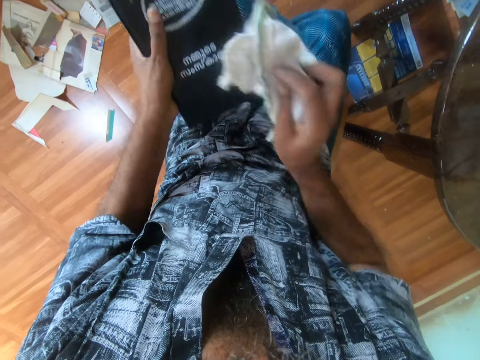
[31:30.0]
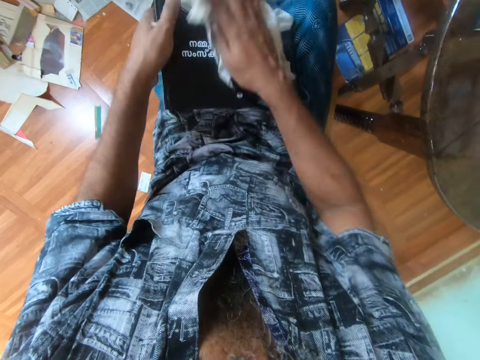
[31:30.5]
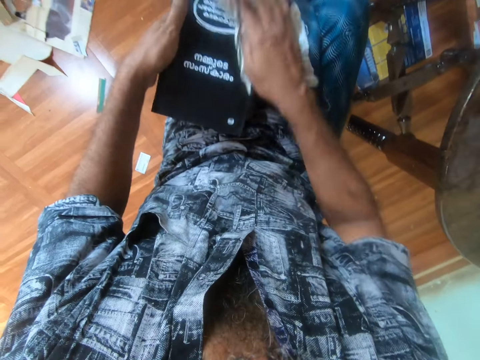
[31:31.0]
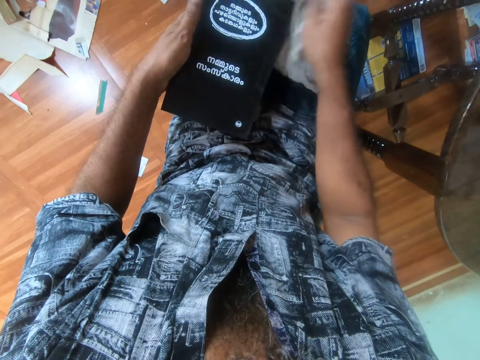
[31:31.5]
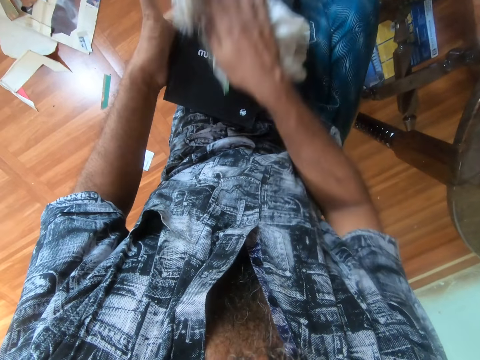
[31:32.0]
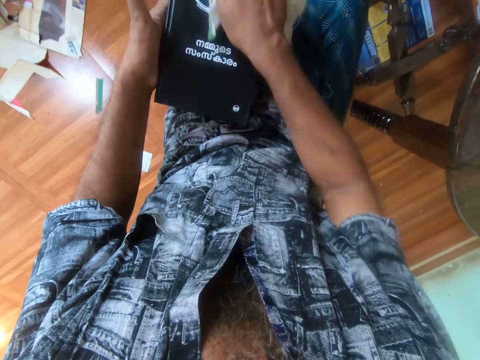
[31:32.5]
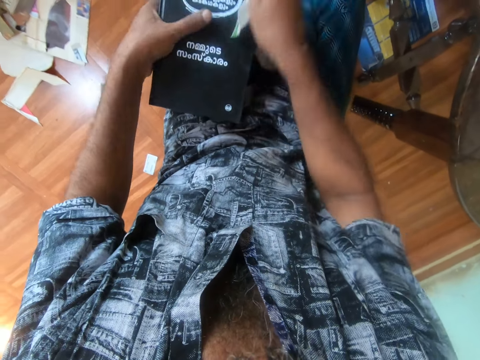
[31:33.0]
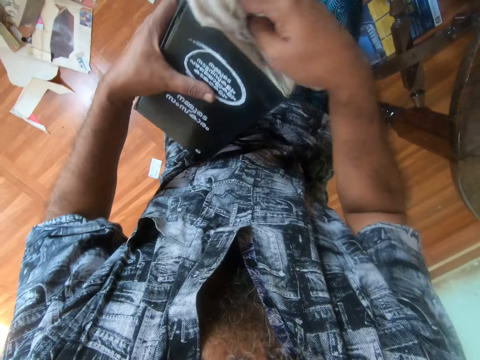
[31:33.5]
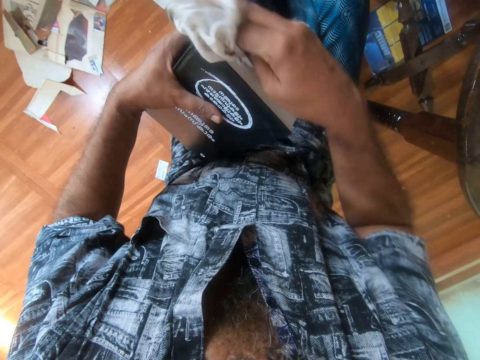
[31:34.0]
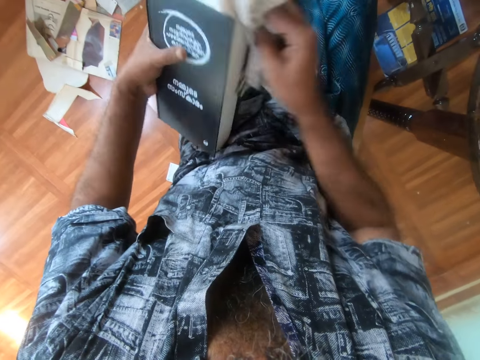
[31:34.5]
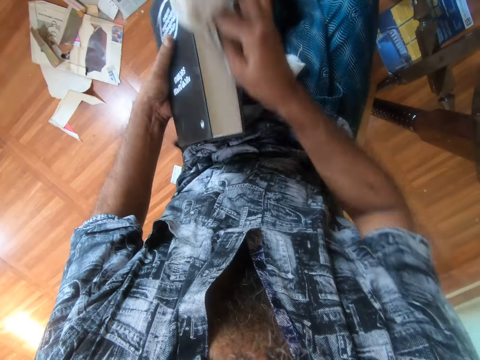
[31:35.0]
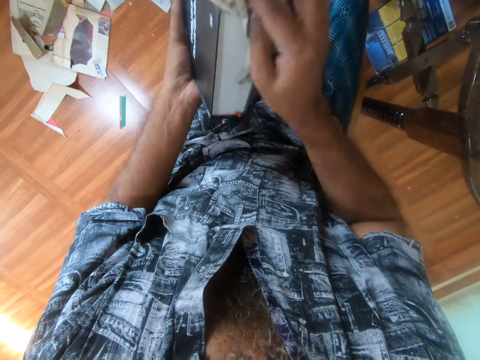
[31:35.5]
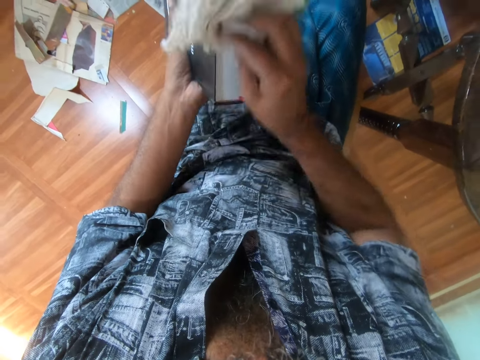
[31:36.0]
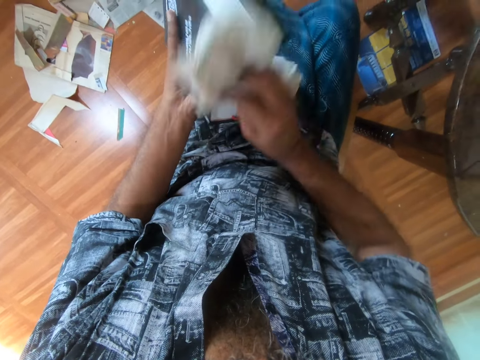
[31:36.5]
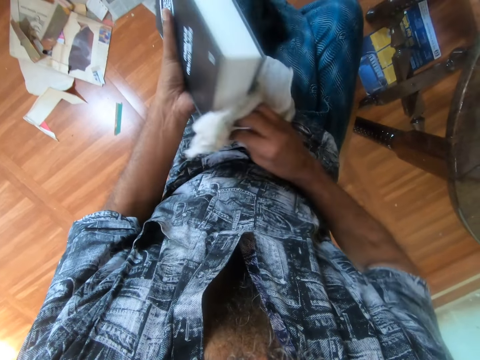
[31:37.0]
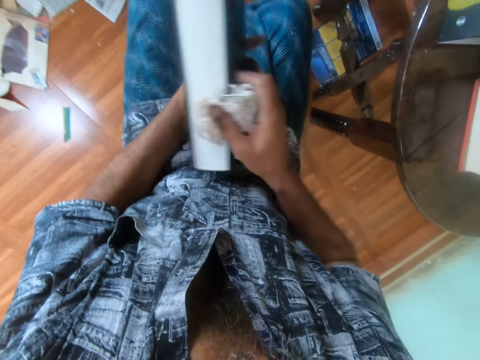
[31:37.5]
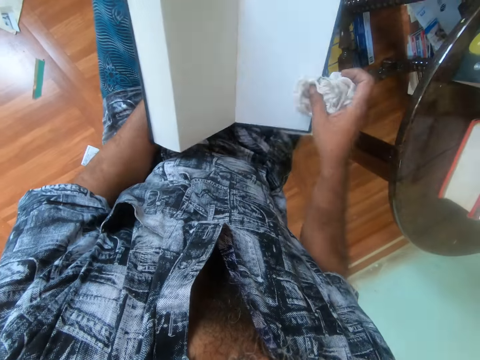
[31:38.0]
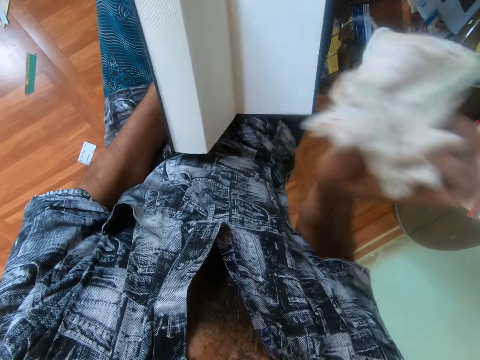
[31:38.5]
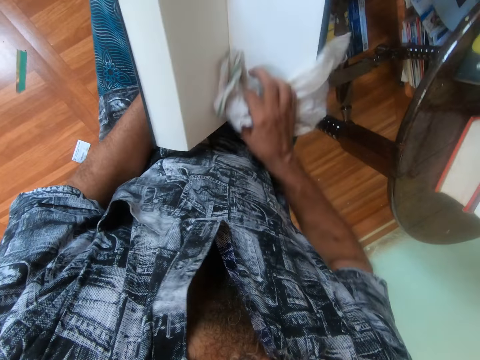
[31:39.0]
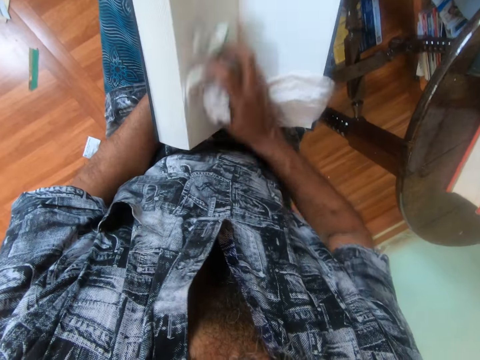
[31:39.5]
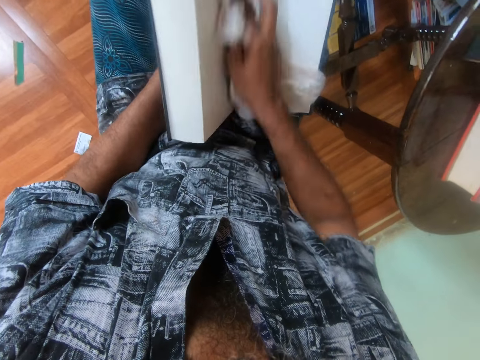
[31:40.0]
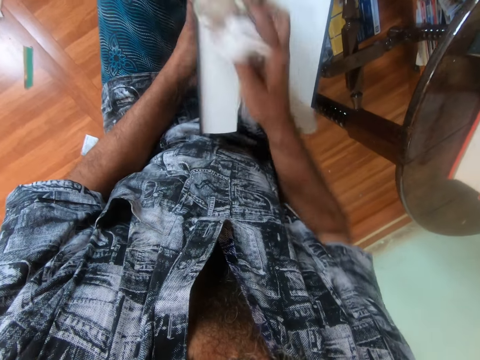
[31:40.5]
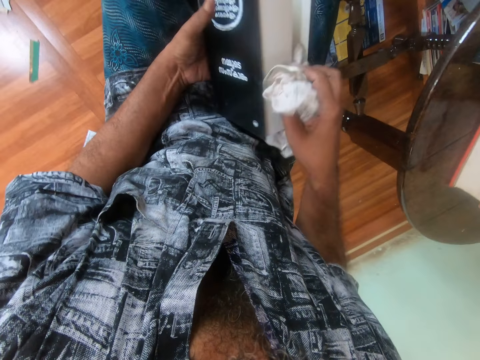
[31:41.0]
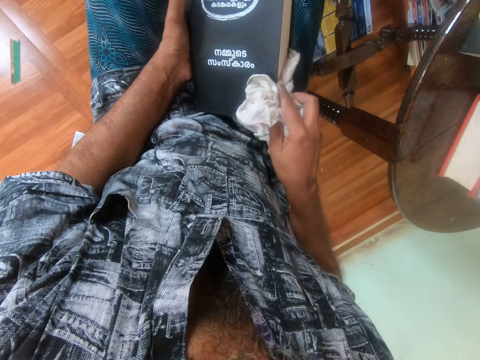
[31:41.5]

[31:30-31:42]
The camera wearer opens the book, wipes on the book and closes the book.

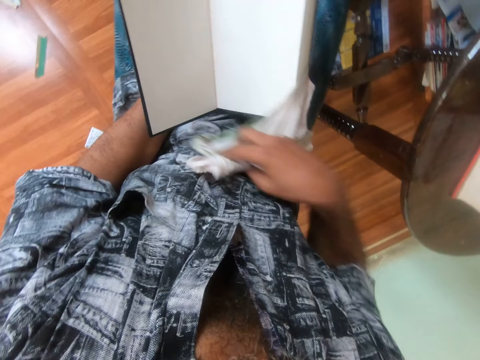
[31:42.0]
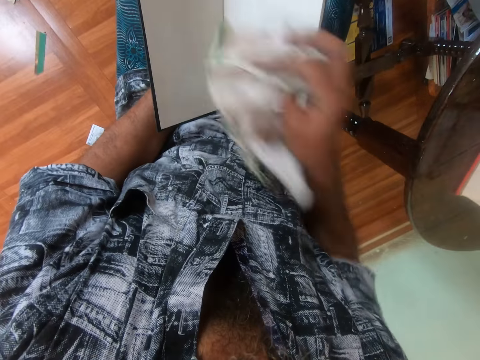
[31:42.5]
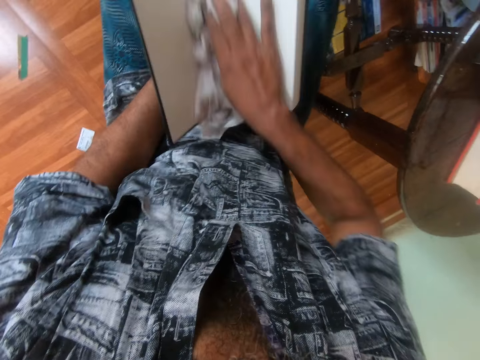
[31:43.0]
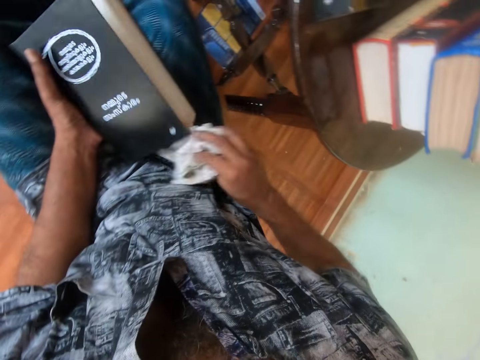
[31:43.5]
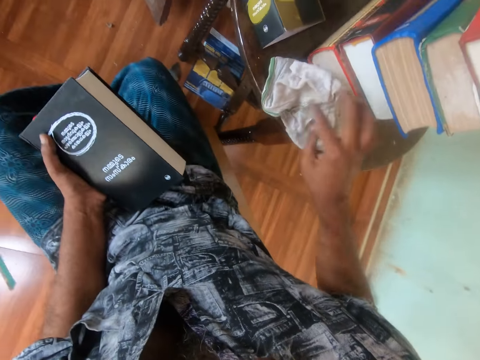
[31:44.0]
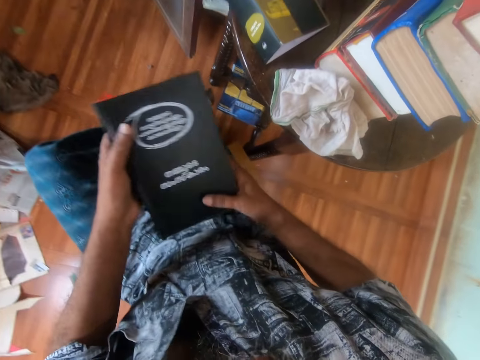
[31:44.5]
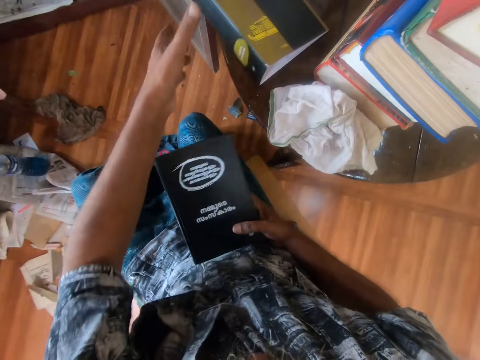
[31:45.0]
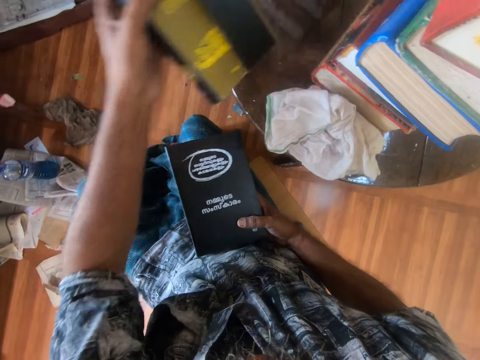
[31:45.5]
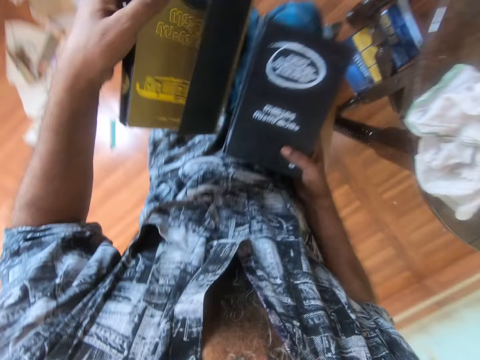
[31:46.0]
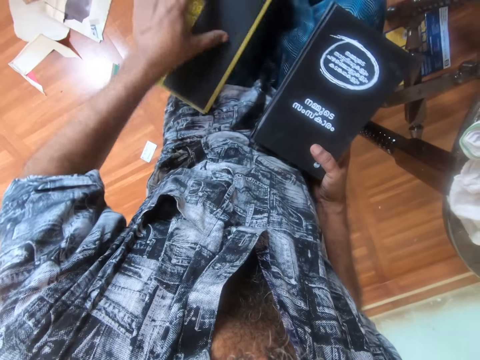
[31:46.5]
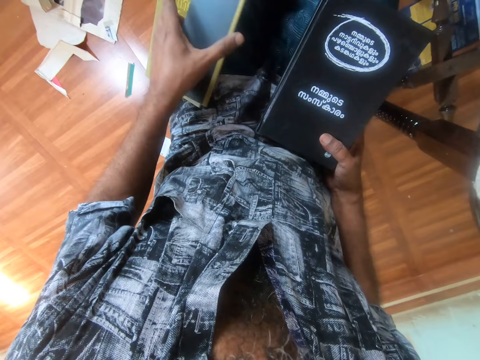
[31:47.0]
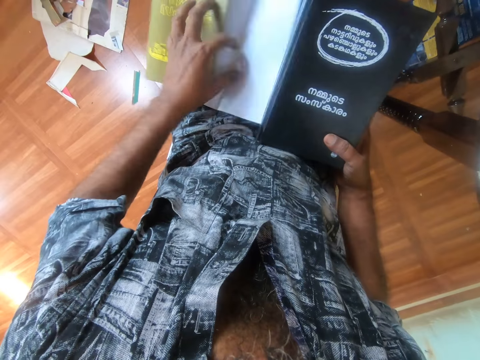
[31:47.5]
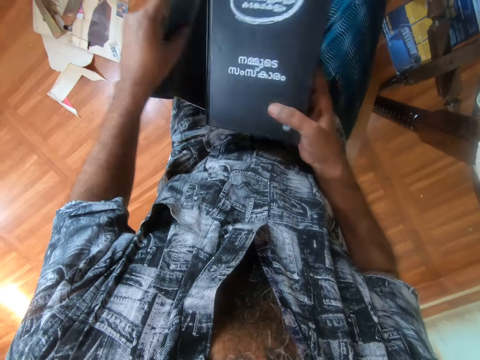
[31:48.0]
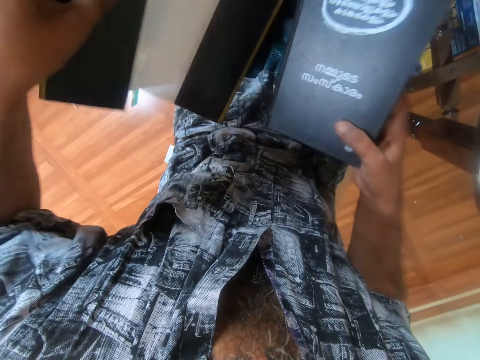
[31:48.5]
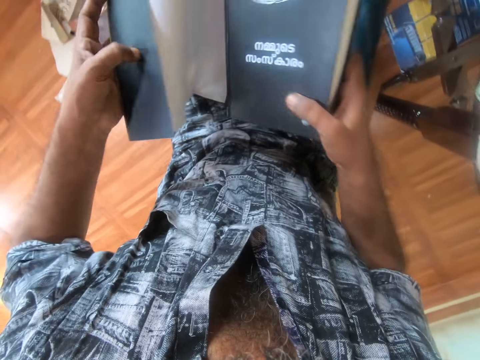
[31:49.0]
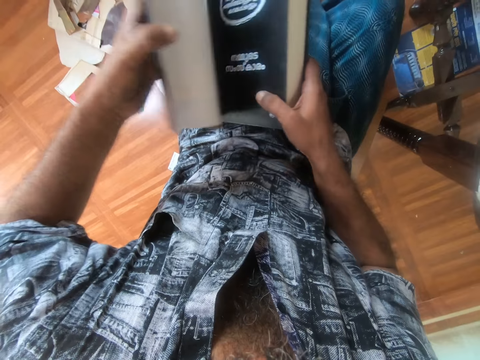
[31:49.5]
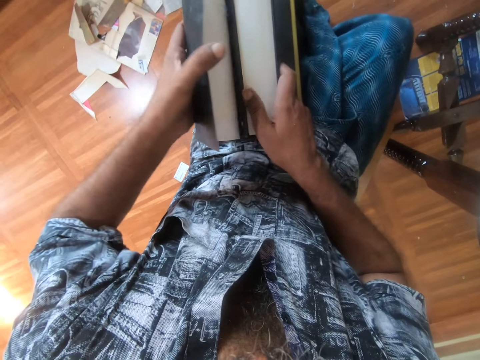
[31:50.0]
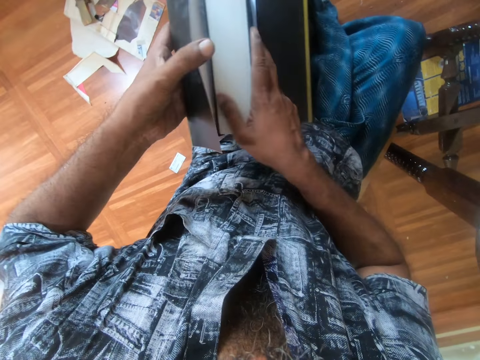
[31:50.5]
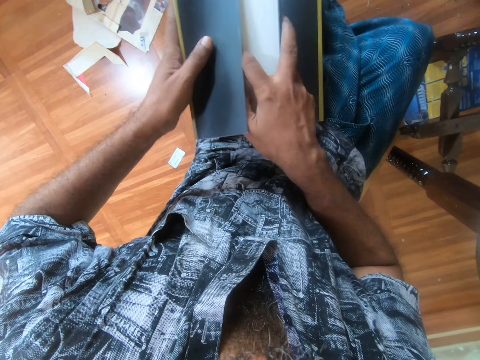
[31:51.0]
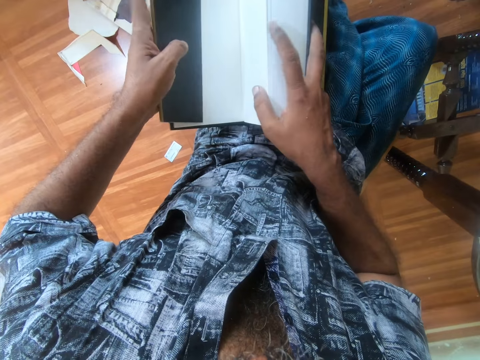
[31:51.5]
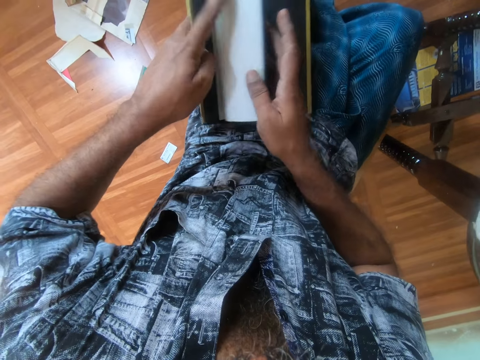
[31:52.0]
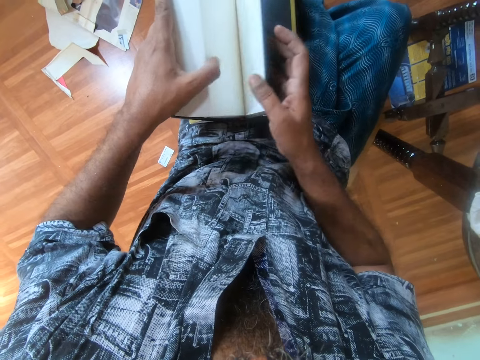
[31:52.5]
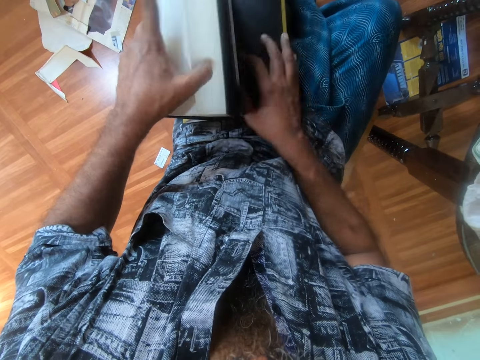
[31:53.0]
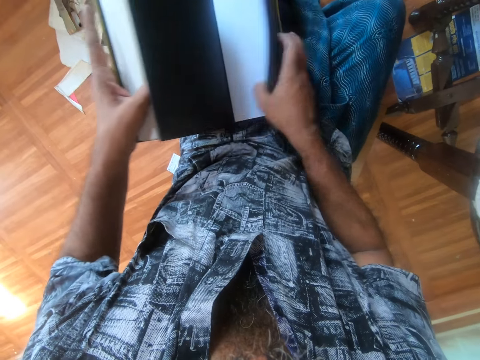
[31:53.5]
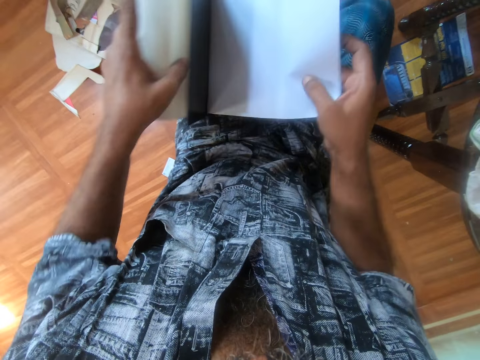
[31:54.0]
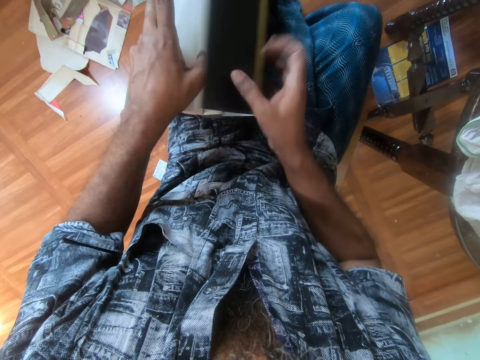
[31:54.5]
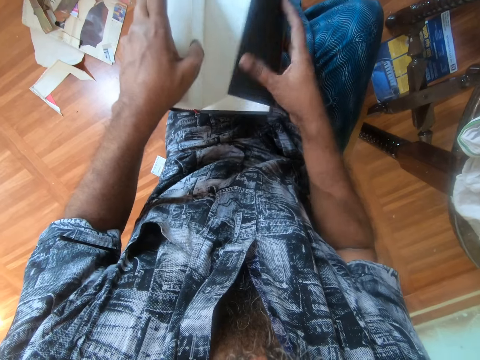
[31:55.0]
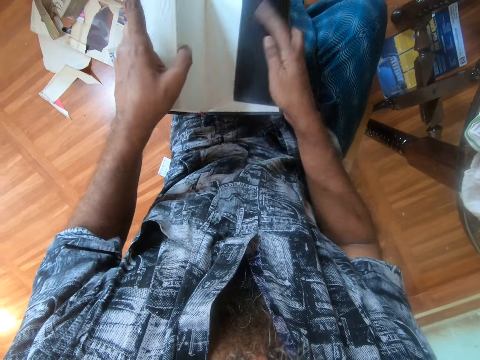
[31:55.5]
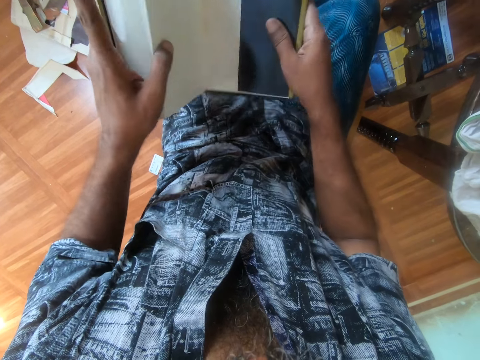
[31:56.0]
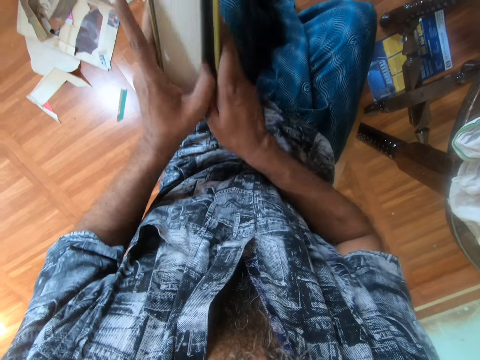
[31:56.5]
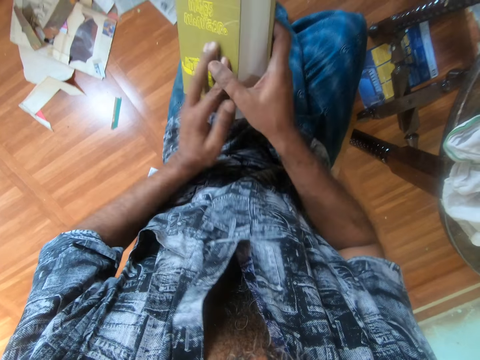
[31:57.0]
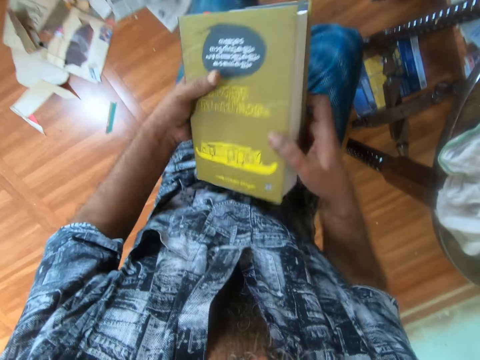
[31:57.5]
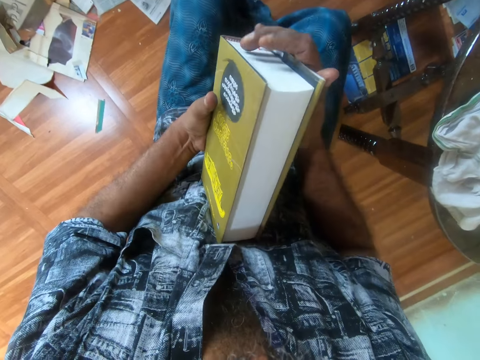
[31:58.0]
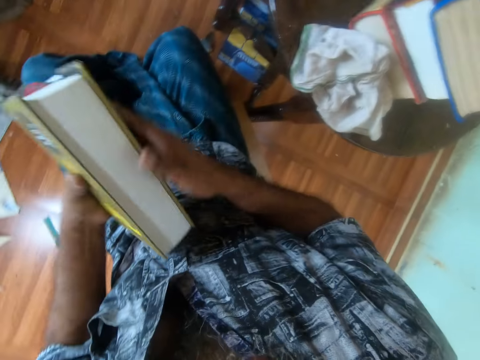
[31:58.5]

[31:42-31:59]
The camera wearer opens the book, wipes on the book and drops the piece of cloth. They hold the book with the right hand. They pick a cover with the left hand. They place the cover on the thigh. They open up the cover. They place the book in the cover. They cover the book with the cover. They hold the book with both hands.
